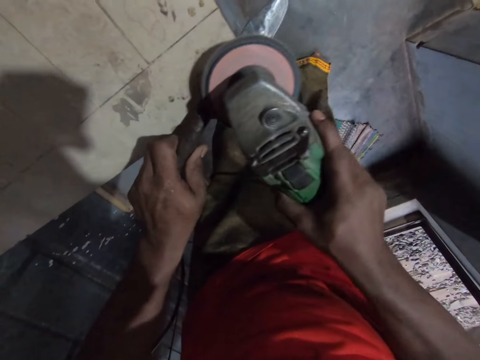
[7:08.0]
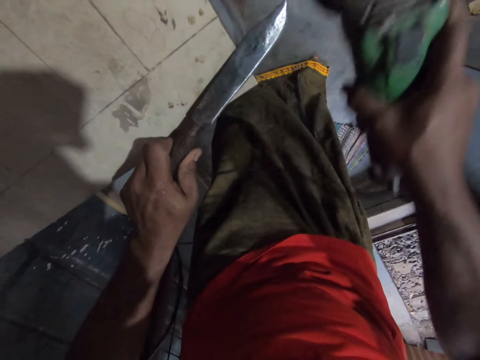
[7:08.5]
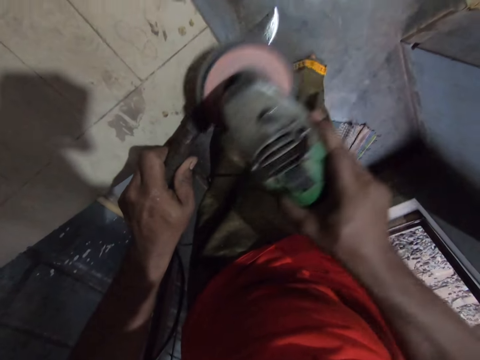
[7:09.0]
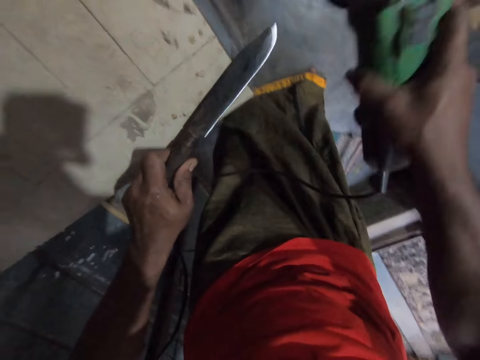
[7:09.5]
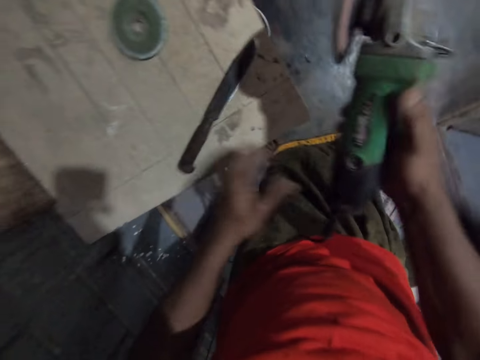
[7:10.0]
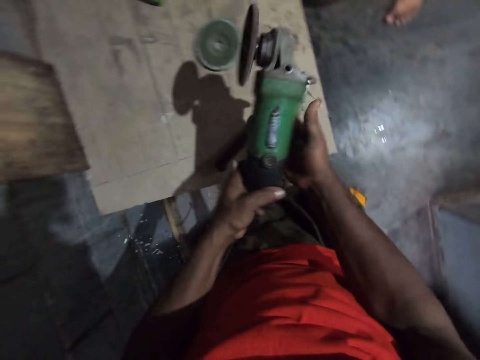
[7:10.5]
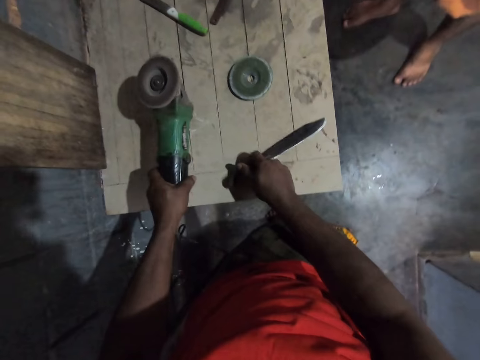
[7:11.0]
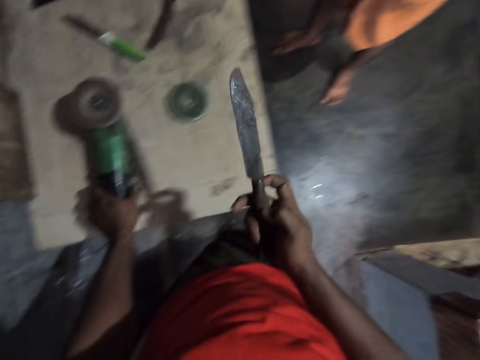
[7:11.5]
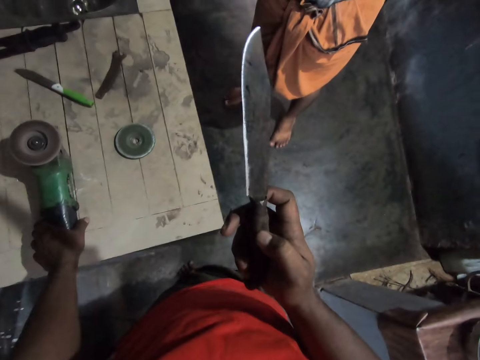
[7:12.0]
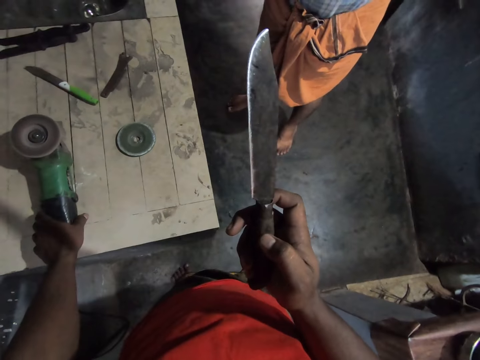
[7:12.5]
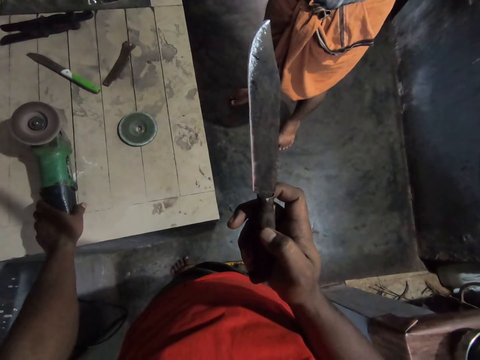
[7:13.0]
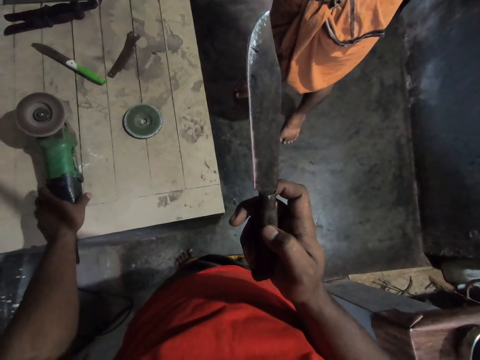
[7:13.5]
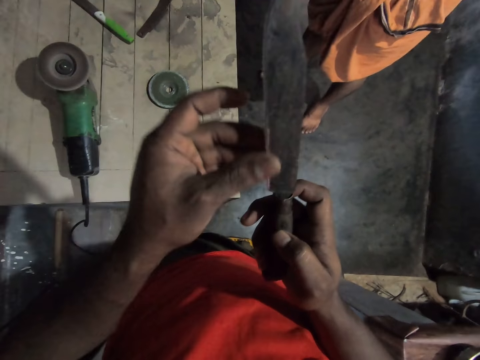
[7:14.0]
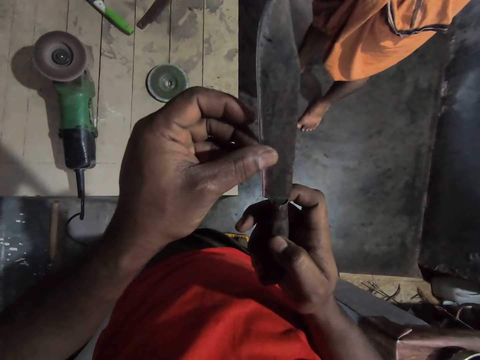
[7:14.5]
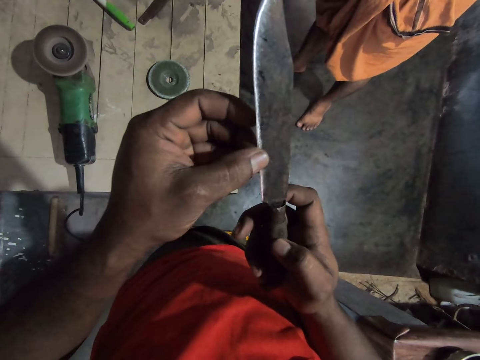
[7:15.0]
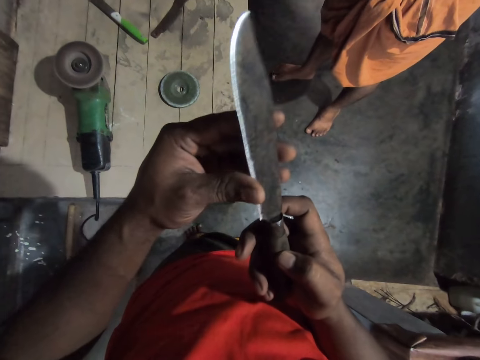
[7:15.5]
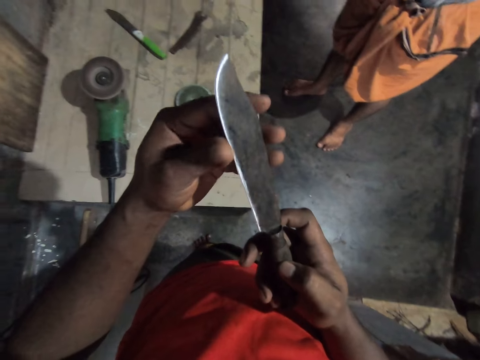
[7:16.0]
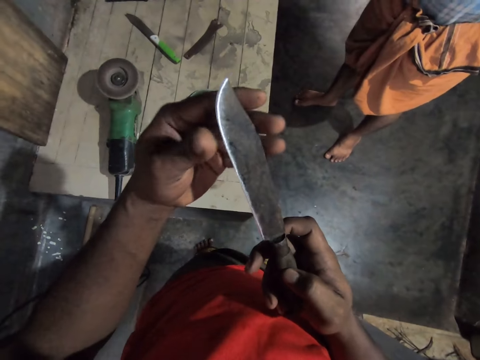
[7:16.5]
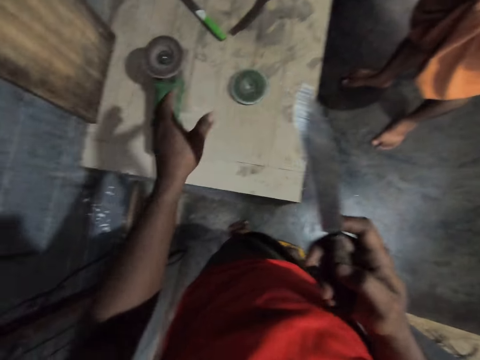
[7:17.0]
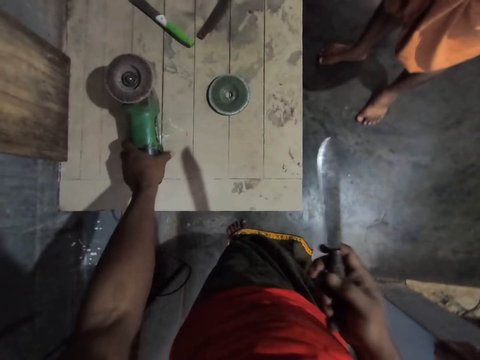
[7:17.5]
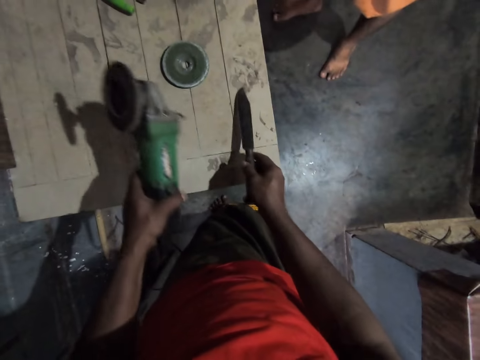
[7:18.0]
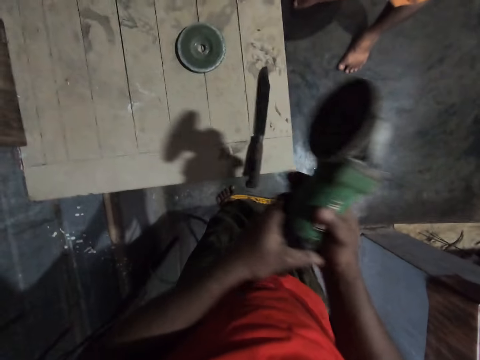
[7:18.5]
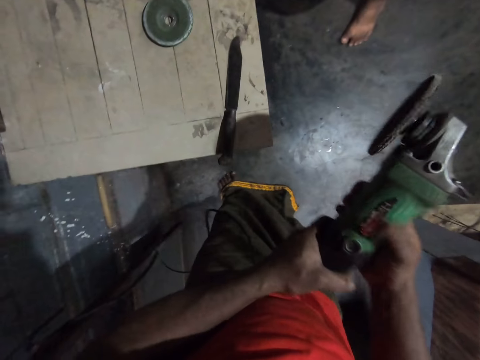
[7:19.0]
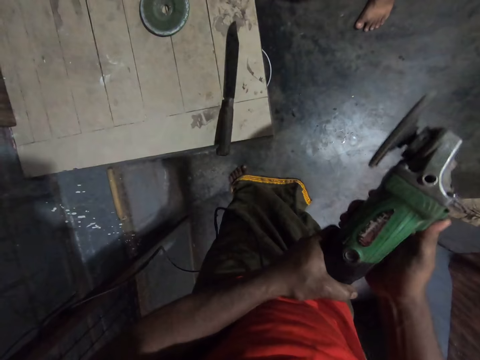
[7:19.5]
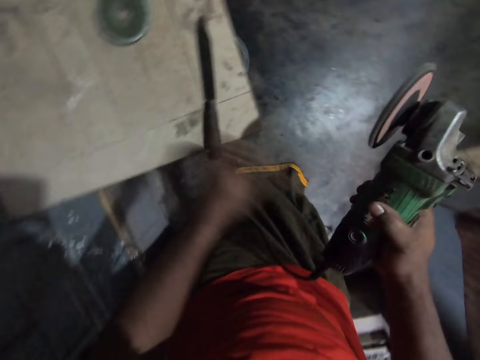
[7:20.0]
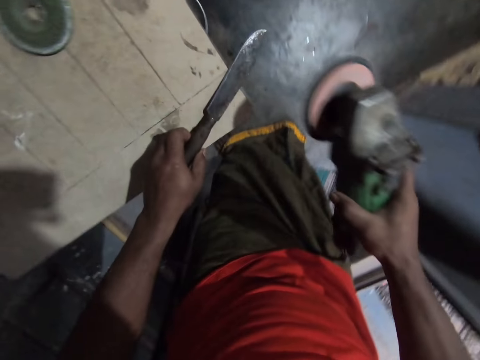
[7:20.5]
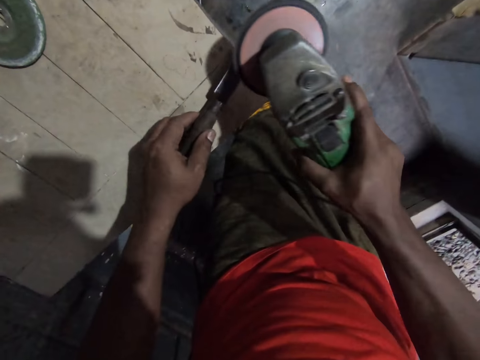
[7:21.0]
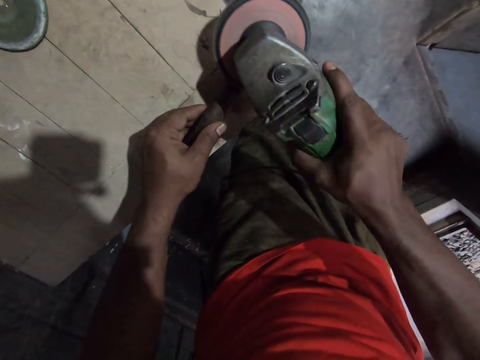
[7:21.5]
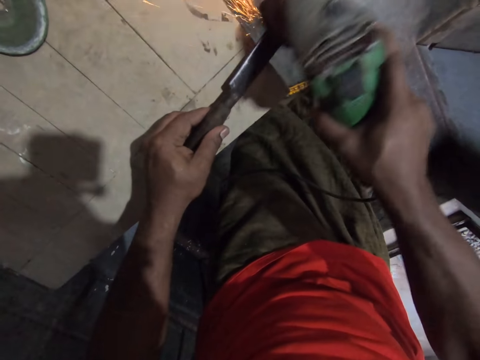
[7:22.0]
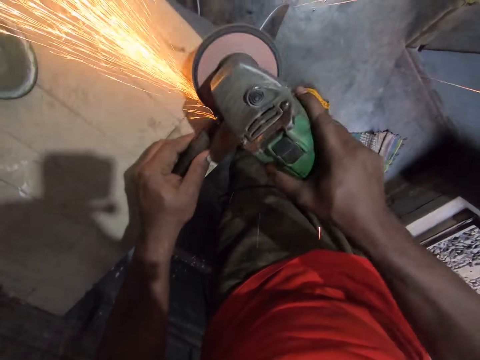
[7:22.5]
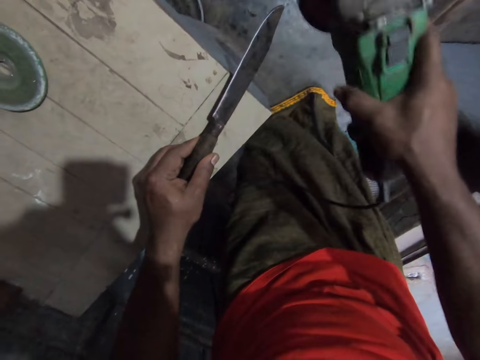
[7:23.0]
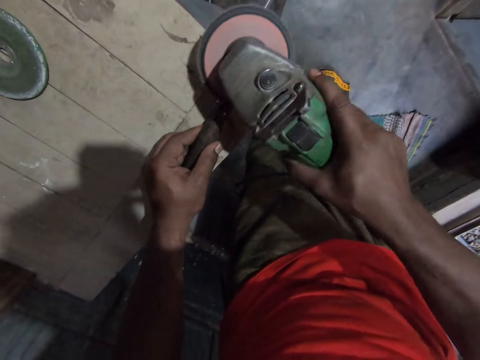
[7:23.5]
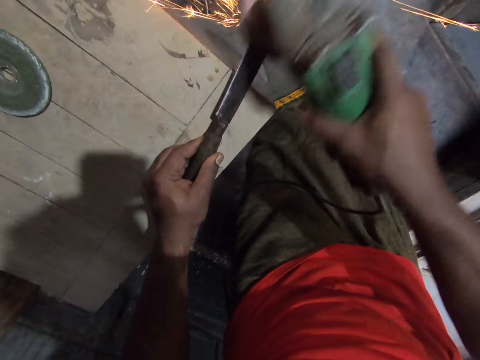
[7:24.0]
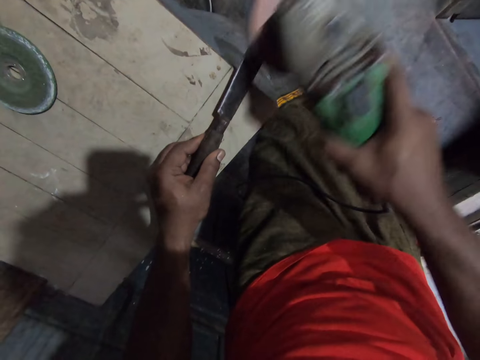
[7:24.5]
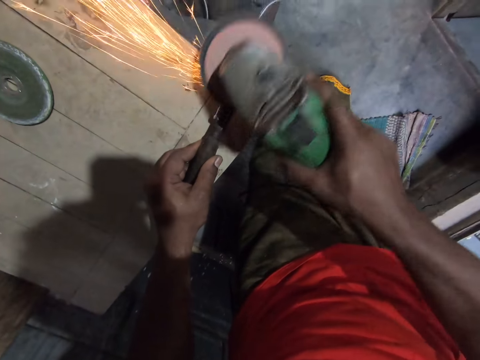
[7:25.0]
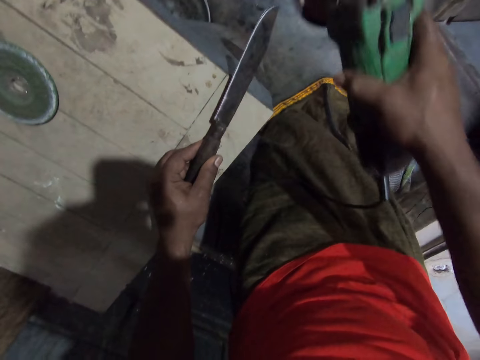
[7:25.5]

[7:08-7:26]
The camera wearer places the grinder on the table. He touches the sharp edge of the knife with his left hand fingers. He lifts up the grinder and puts the knife on the table. He turns on the grinder. He sharpens the knife with the grinder.

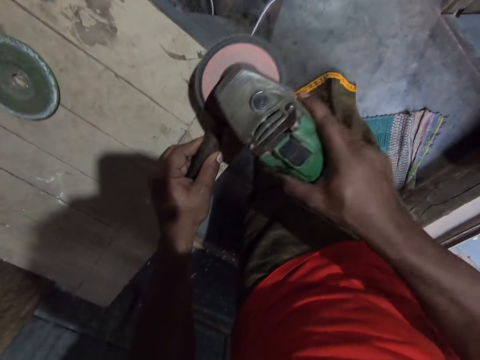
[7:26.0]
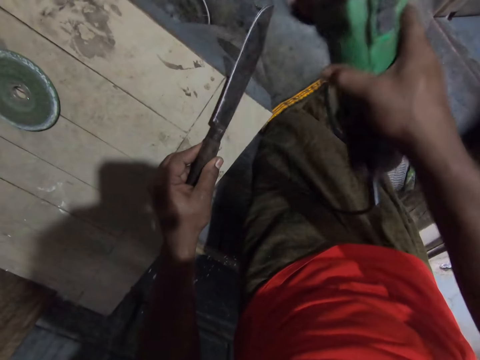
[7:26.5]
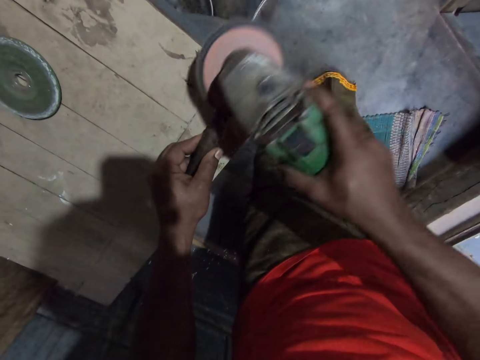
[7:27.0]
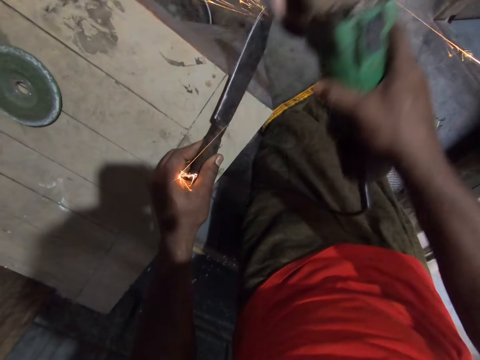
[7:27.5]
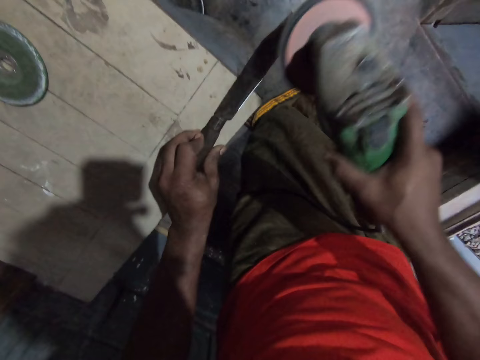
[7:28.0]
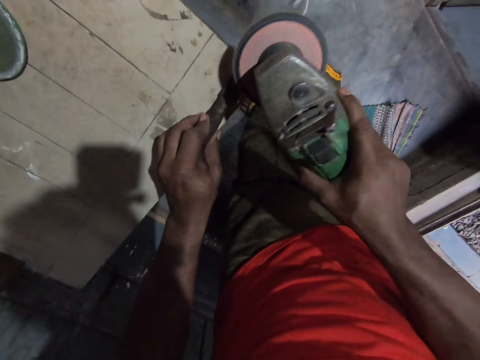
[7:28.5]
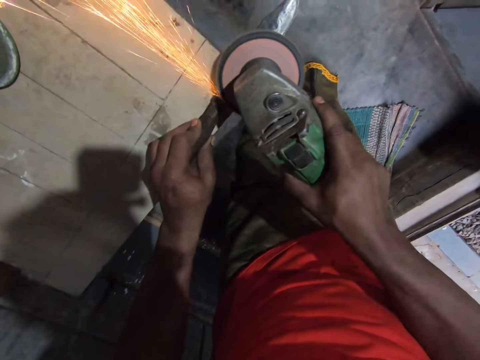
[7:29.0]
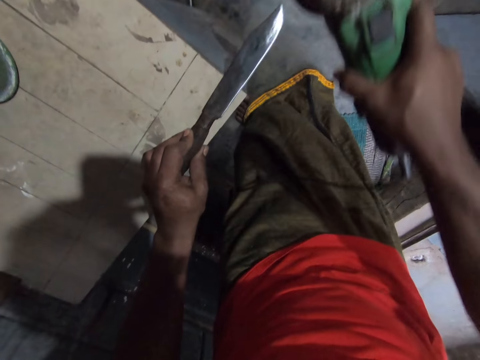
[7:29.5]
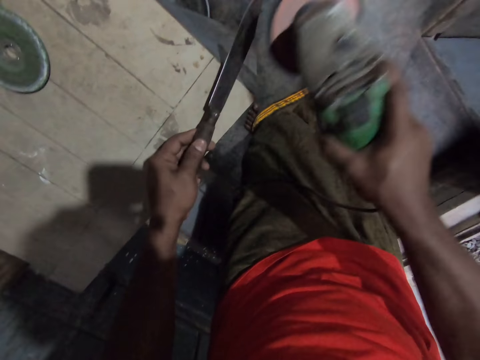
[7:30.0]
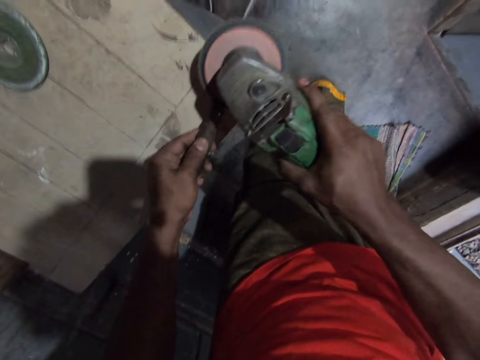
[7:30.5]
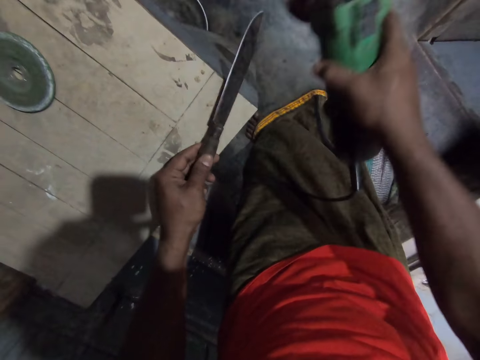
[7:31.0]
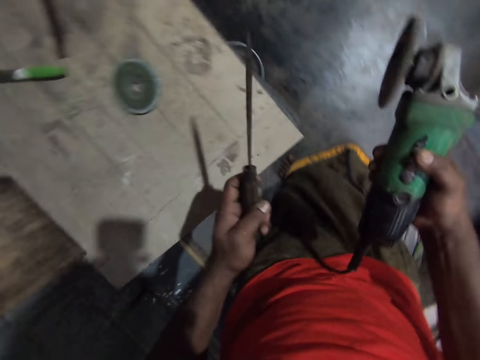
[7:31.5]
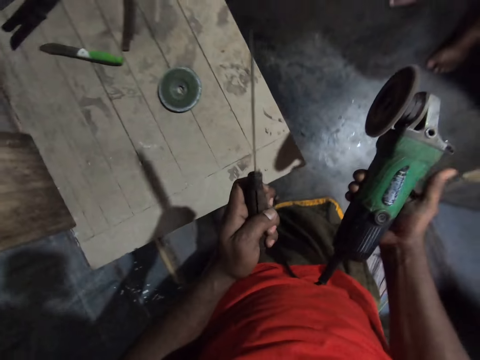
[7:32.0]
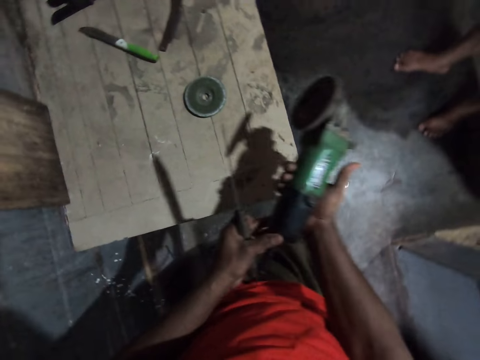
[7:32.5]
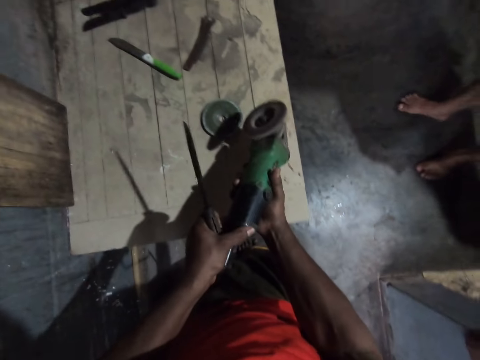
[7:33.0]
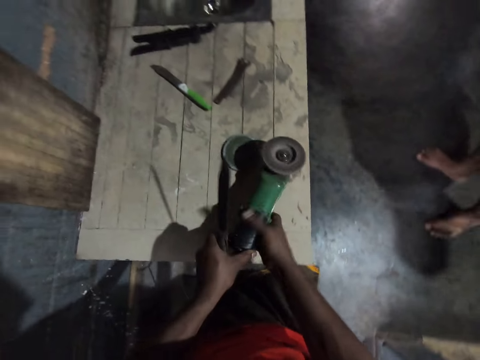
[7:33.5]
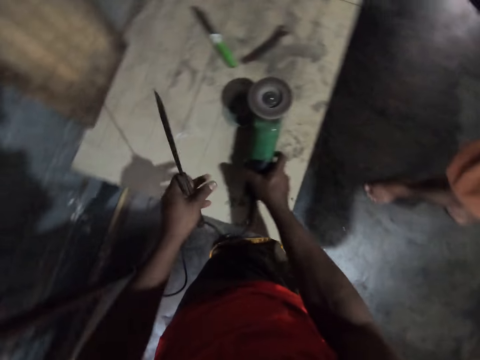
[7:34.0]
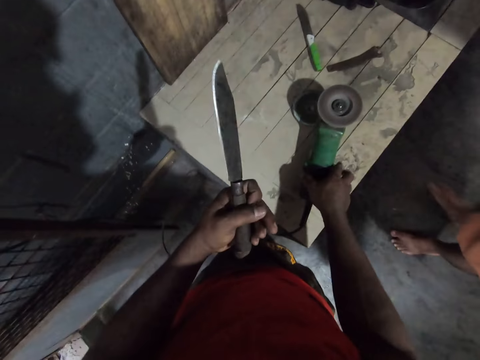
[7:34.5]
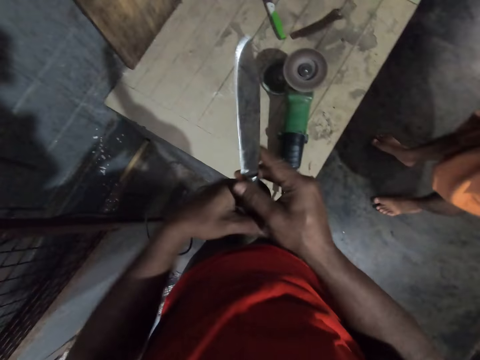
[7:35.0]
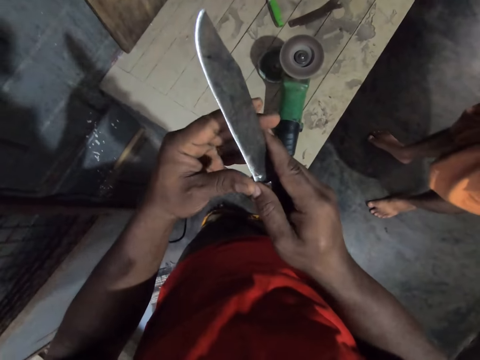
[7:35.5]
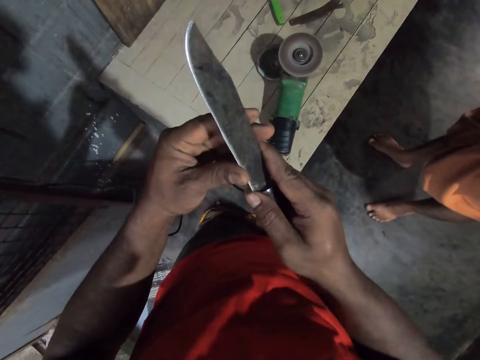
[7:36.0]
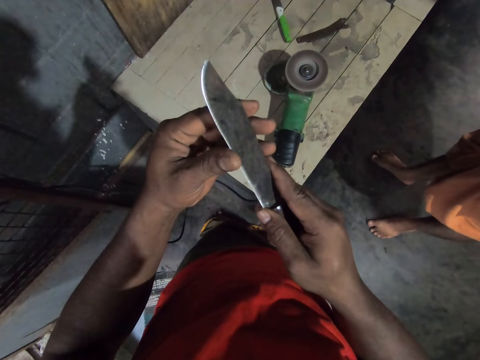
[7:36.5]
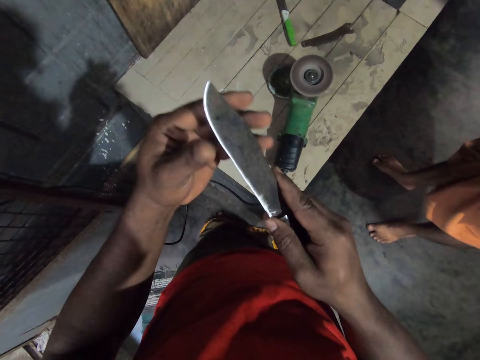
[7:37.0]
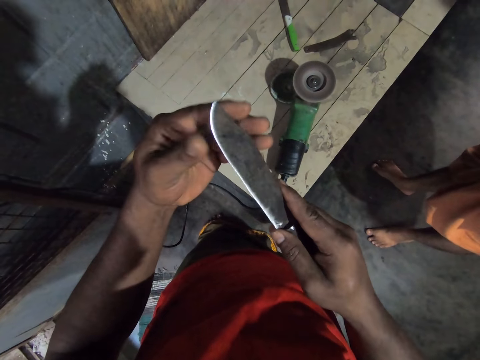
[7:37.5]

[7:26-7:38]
The camera wearer places the grinder on the table. He touches the edges of the knife with his left hand fingers.
